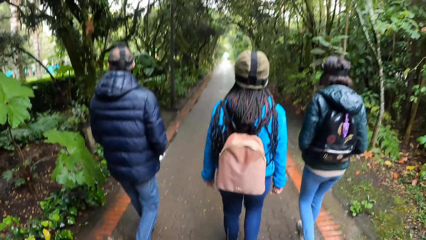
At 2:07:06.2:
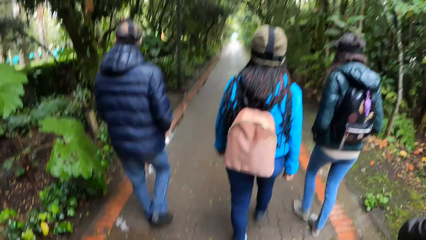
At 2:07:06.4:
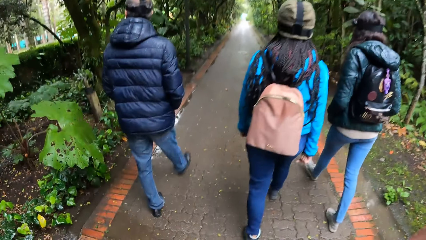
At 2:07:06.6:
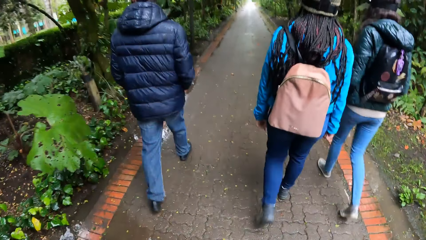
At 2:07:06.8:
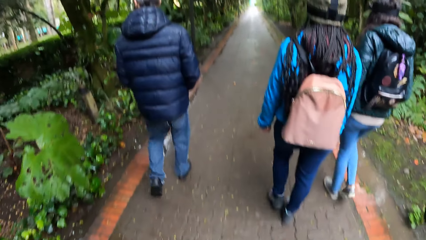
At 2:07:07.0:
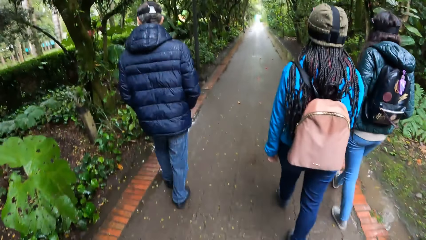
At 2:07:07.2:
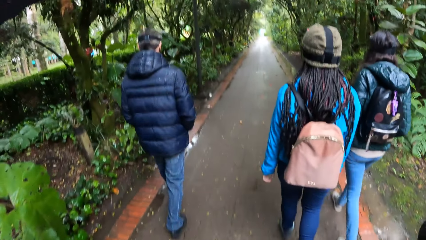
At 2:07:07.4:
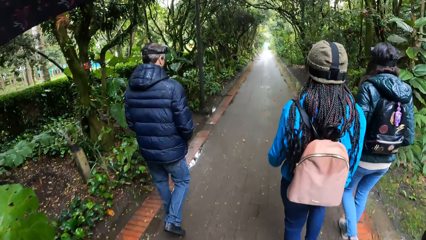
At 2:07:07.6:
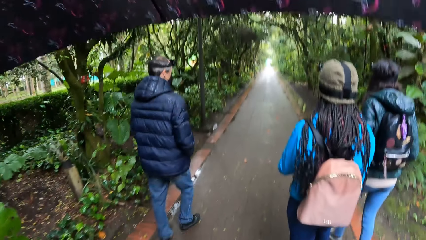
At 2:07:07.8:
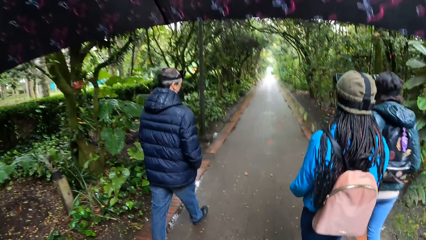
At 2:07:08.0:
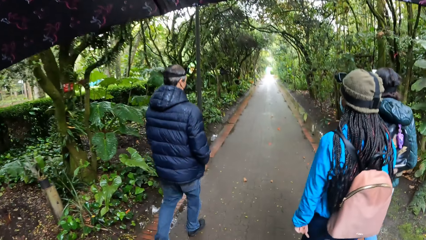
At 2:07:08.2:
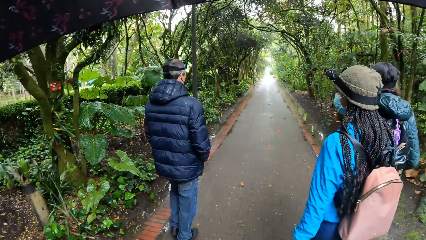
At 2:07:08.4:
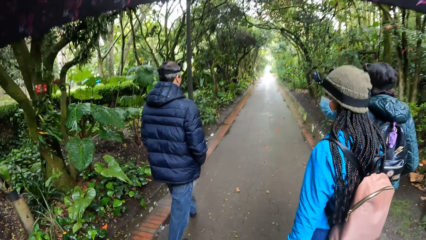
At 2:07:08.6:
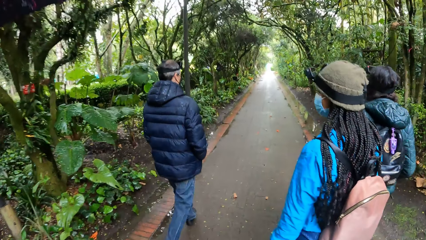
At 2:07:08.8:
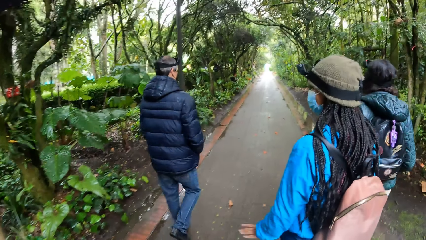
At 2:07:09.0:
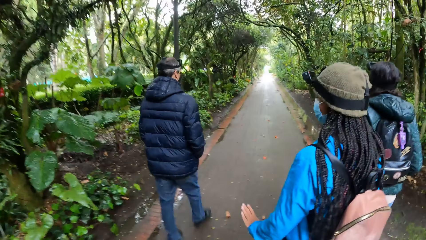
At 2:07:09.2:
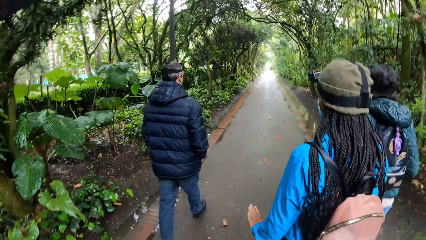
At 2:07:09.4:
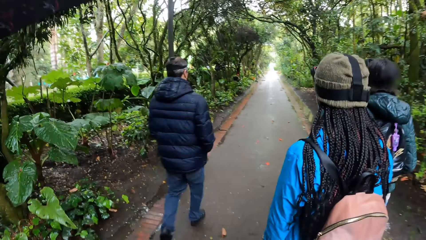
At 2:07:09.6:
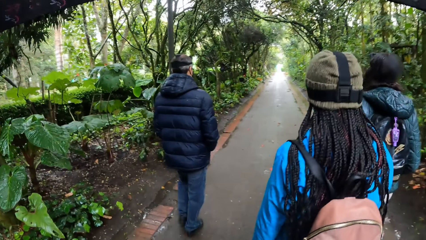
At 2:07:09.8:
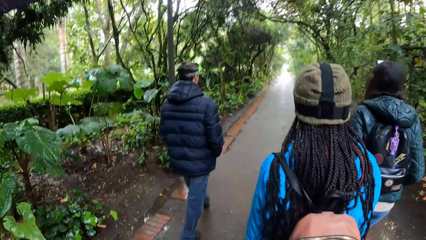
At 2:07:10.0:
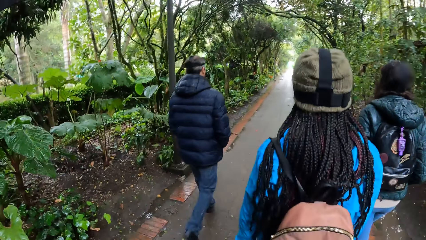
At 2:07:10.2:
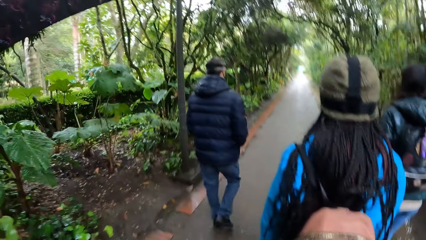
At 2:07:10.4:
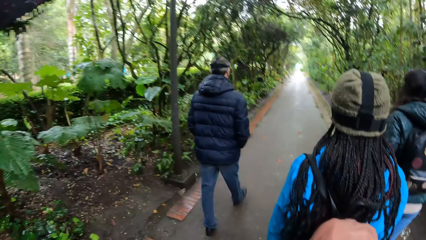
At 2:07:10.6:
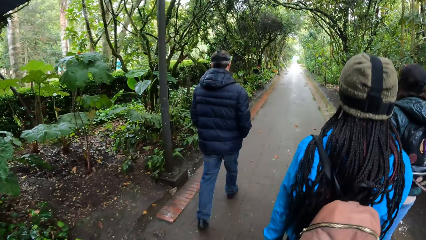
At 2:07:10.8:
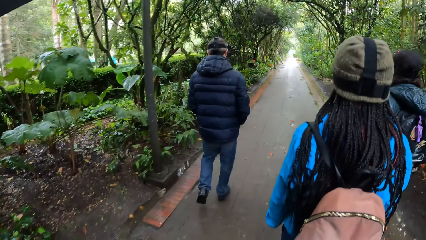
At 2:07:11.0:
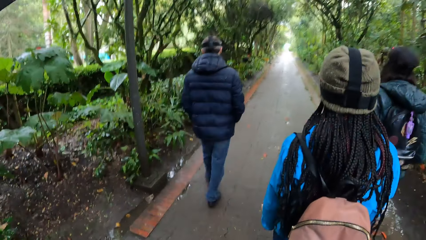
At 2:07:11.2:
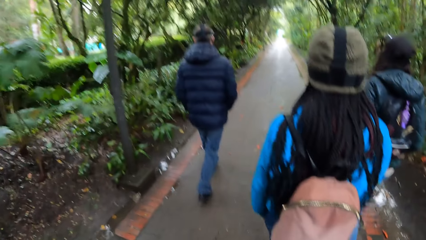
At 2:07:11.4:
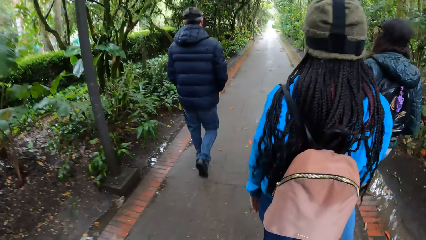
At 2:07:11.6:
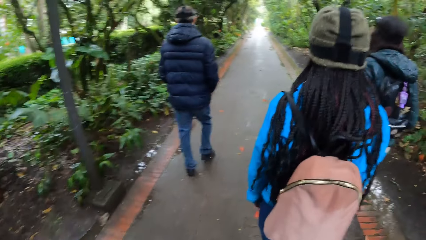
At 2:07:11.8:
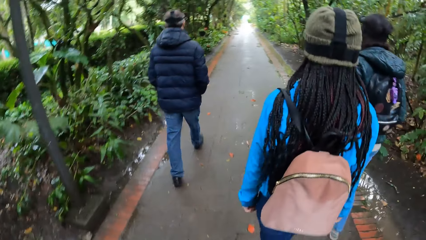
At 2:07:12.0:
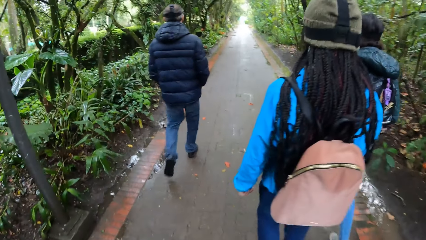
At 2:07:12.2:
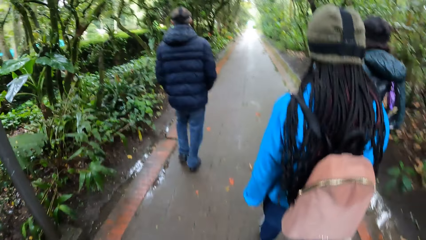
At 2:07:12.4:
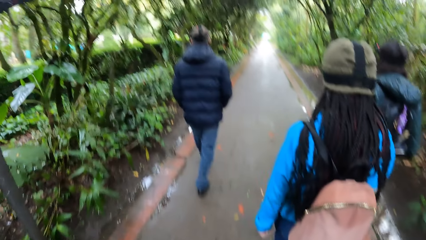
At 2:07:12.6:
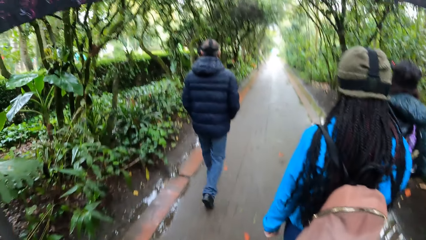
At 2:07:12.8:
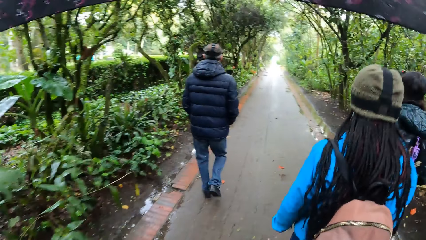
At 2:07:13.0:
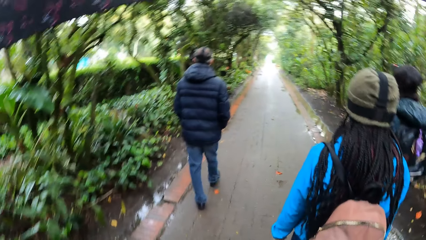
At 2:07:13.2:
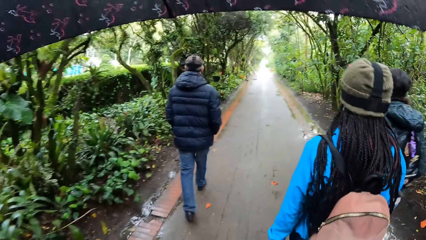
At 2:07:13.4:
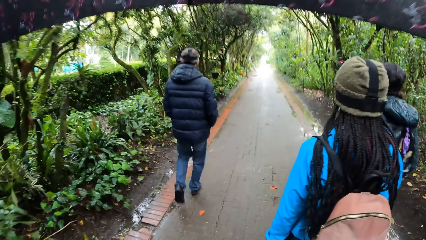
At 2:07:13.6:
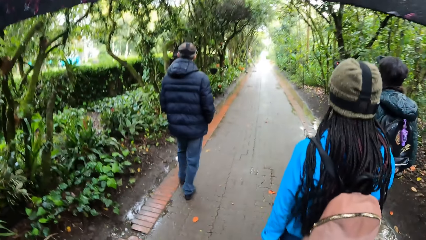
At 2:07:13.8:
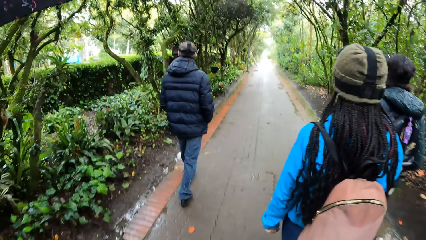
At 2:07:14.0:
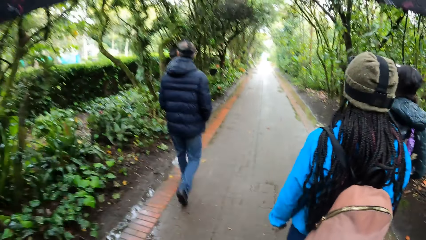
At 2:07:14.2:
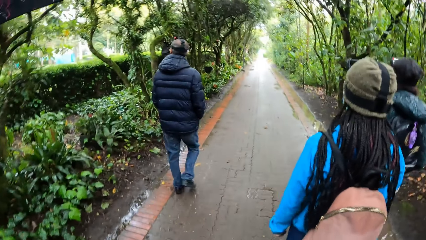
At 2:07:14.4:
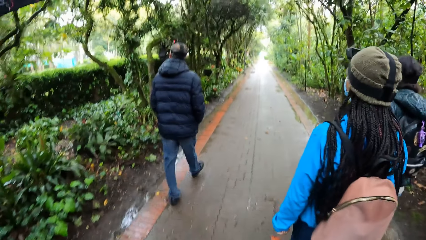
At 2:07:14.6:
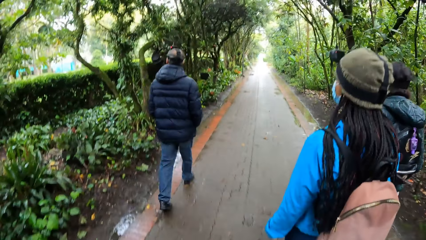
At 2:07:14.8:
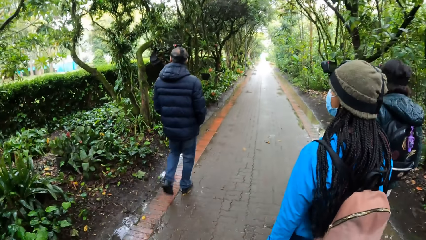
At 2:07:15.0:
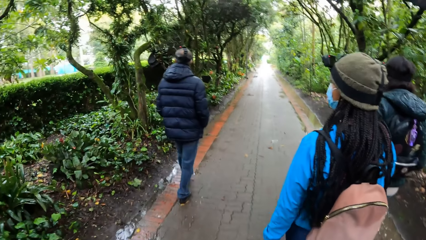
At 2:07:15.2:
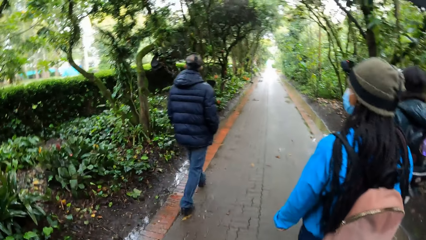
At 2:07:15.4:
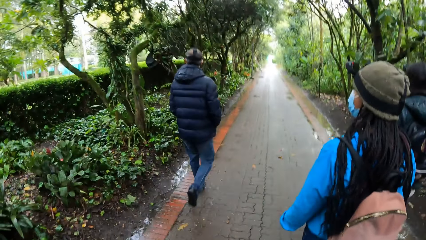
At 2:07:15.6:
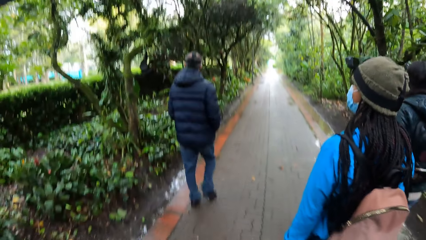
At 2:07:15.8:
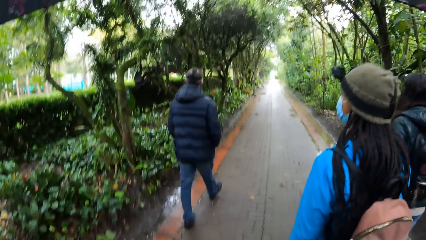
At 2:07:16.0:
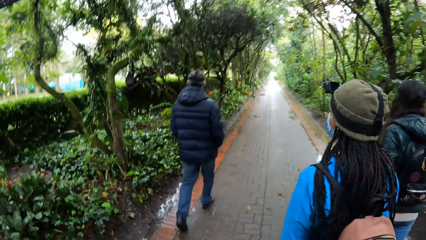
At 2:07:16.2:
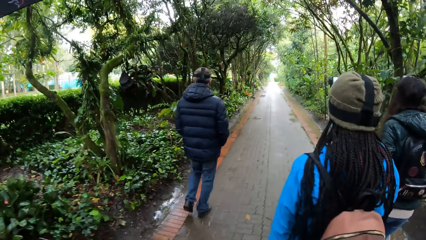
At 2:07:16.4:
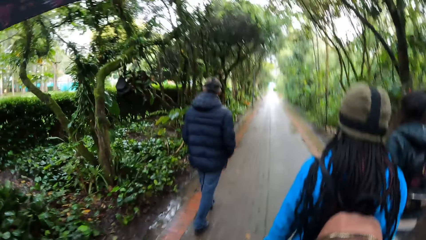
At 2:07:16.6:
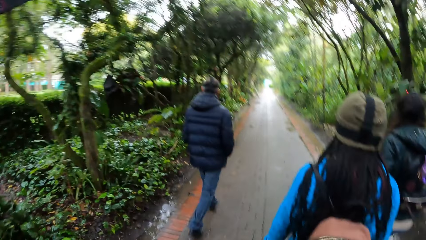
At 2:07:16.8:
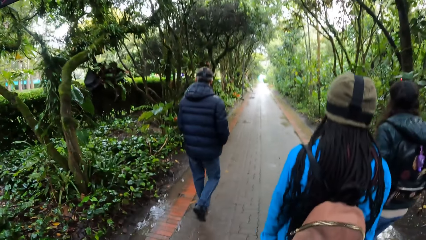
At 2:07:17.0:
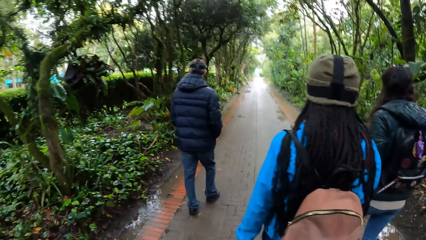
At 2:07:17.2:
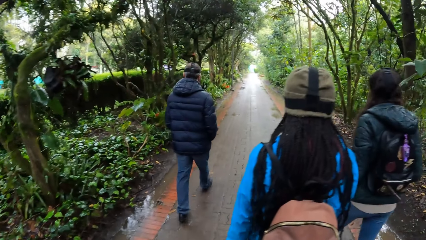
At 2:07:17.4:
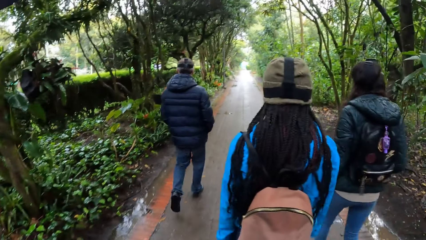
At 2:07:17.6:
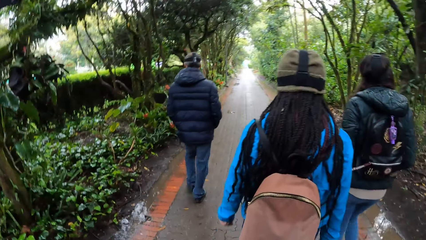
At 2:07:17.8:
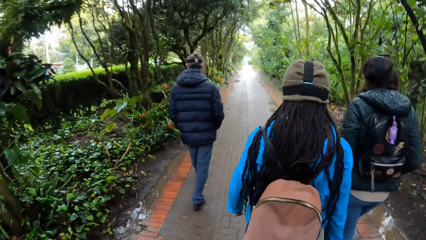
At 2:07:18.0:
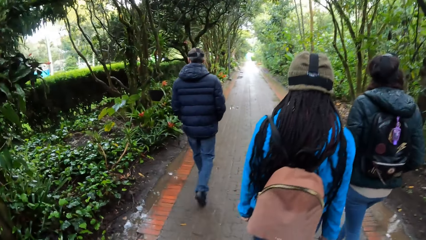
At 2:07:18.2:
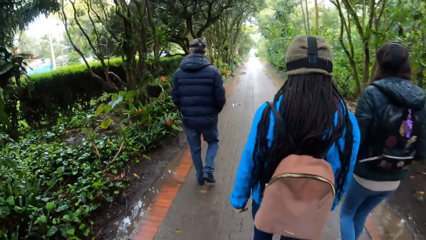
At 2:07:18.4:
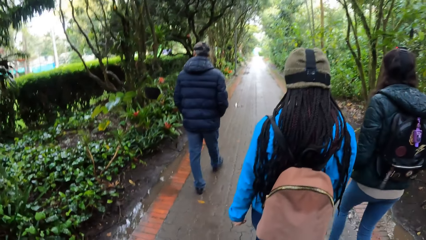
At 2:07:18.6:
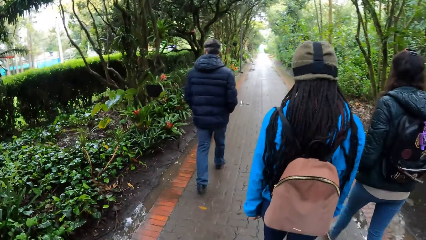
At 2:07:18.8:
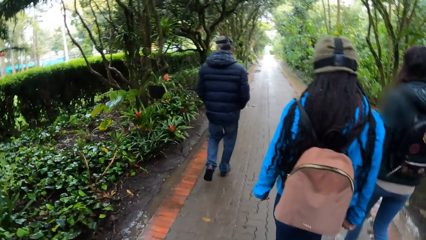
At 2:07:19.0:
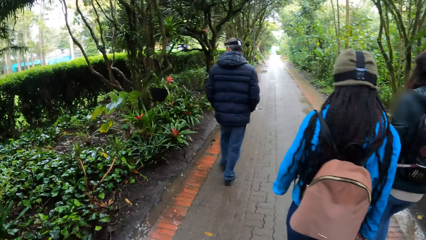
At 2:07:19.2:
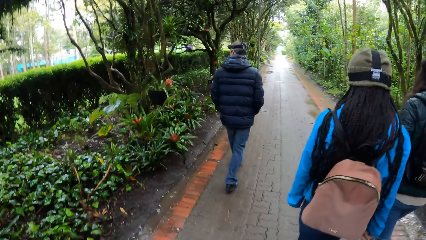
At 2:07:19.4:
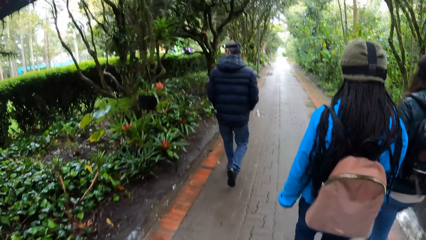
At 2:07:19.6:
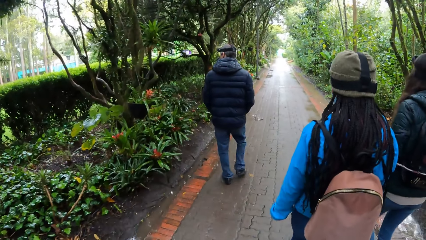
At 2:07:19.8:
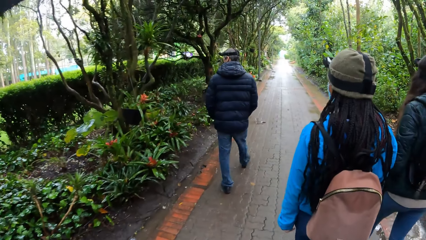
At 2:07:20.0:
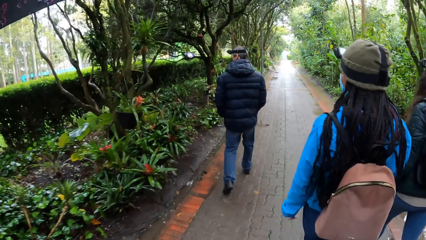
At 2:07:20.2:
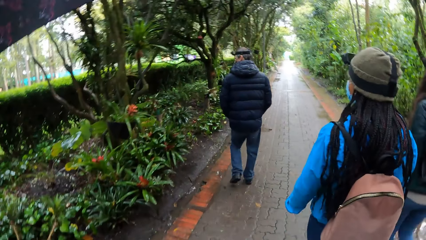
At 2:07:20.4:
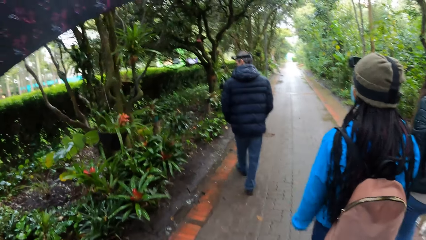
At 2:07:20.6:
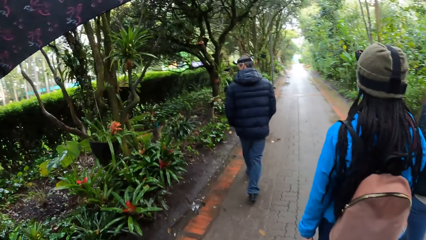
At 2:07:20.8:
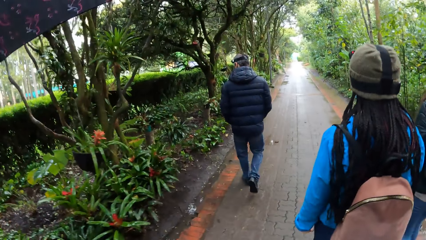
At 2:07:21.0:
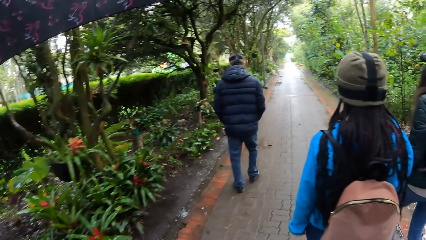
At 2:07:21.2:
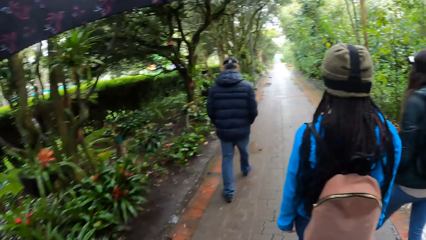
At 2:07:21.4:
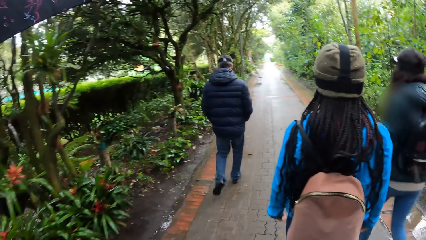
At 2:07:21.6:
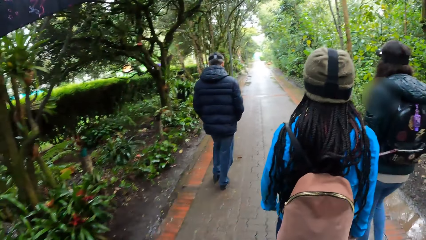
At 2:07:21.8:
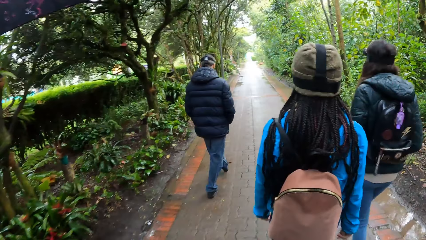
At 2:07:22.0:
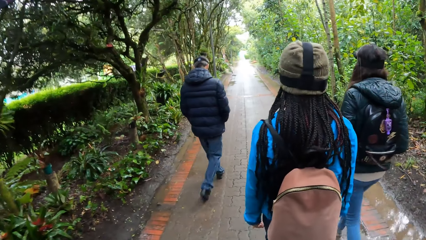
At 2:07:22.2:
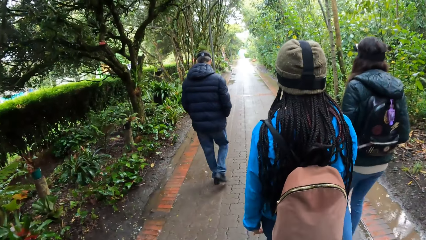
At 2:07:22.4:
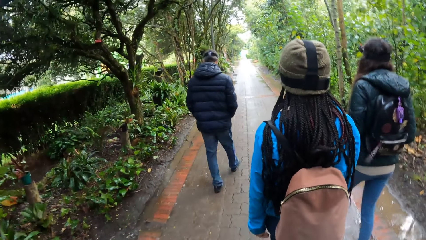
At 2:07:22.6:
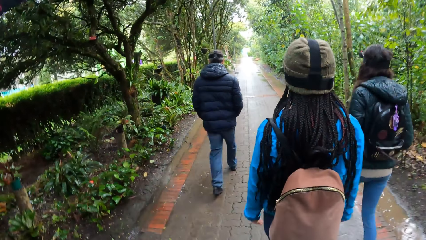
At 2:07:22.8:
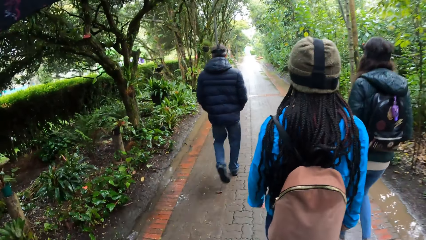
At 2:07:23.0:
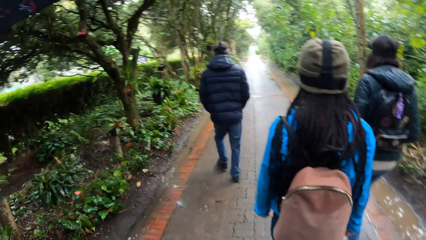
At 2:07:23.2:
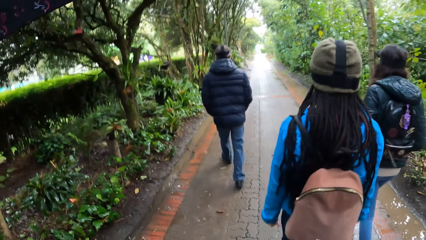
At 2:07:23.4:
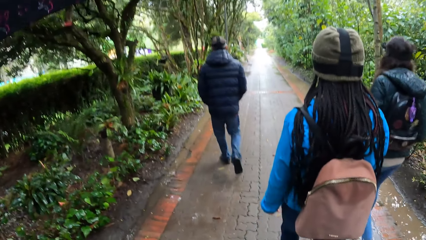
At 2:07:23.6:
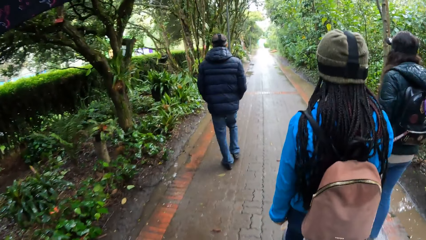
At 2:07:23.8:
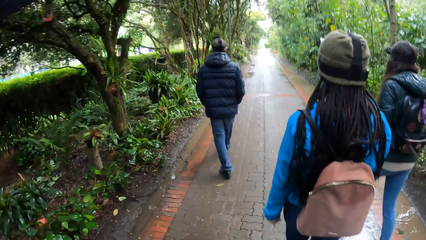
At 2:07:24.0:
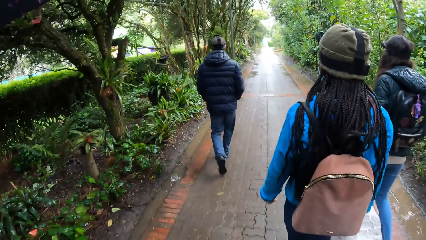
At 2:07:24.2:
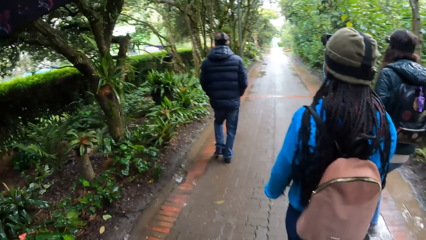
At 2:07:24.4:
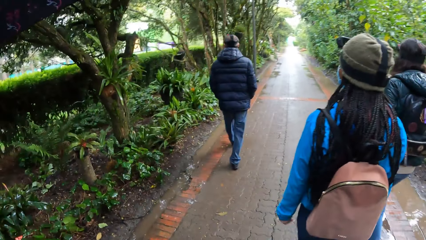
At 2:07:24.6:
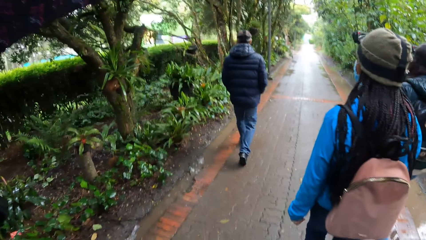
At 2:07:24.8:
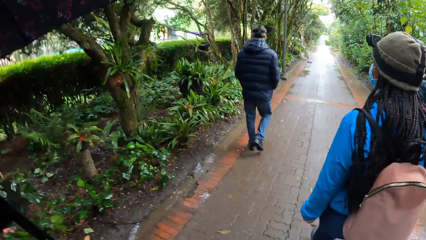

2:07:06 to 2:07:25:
A woman walks on the road. Another woman moves the left hand. The second woman moves the left hand again. The second woman walks on the road. A man walks on the road. The man looks aside. The second woman looks aside. The man walks on the road. The second woman walks on the road. The first woman walks on the road. The man looks aside. The man walks on the road.
